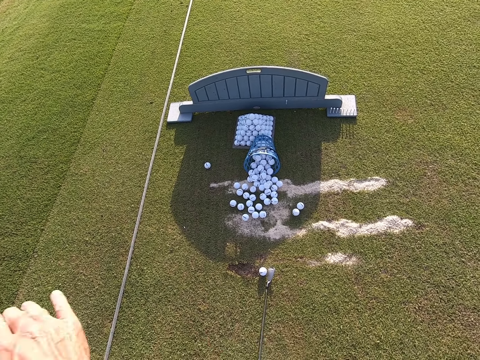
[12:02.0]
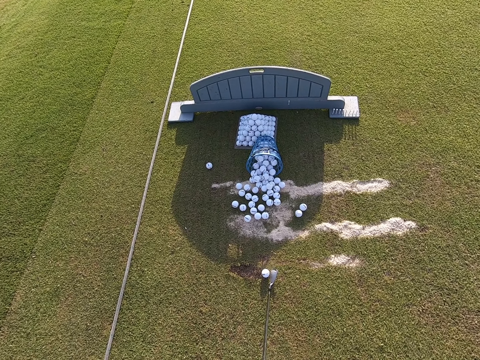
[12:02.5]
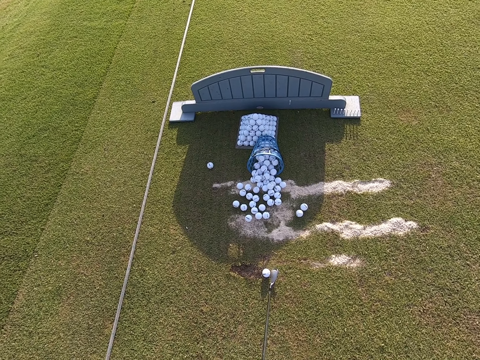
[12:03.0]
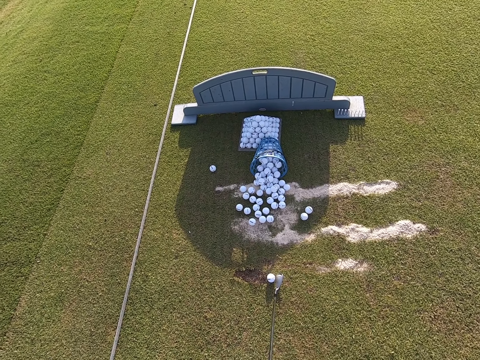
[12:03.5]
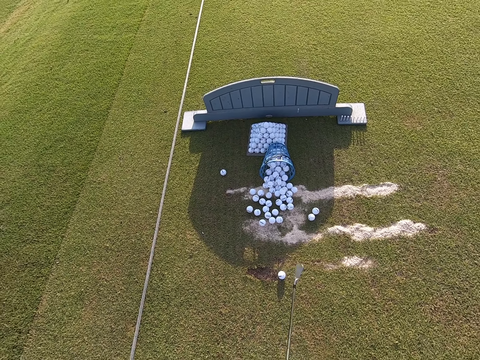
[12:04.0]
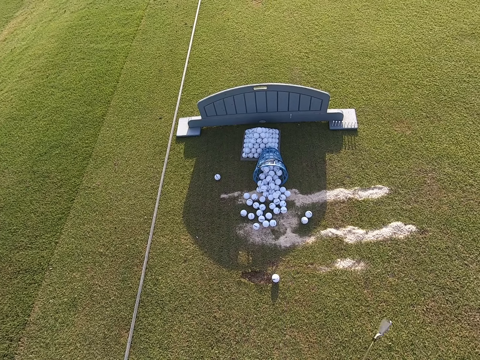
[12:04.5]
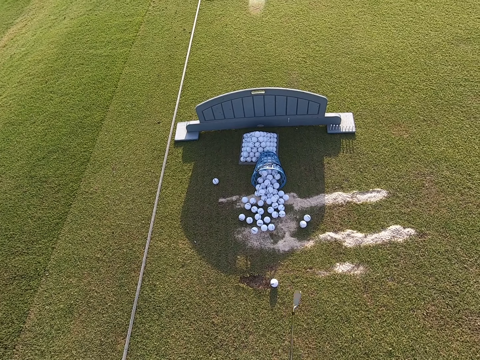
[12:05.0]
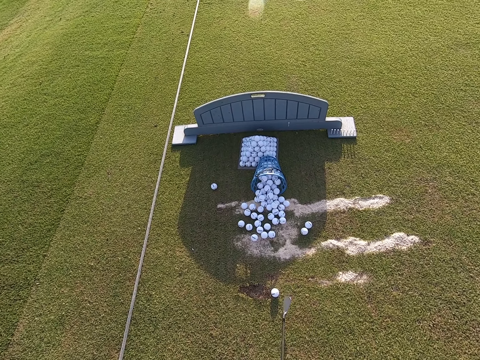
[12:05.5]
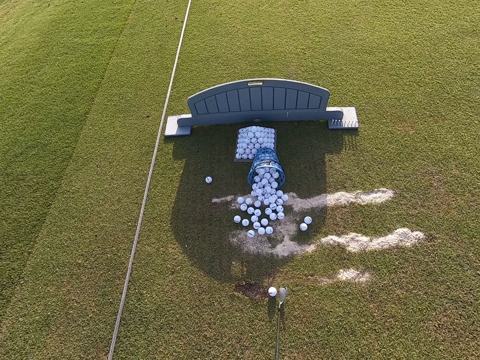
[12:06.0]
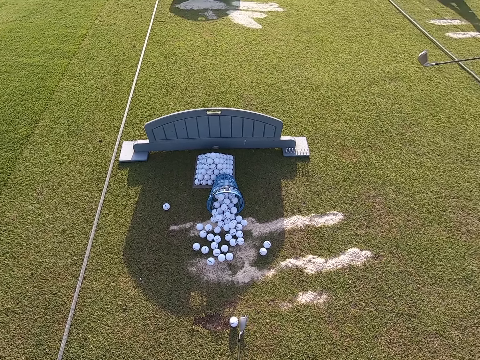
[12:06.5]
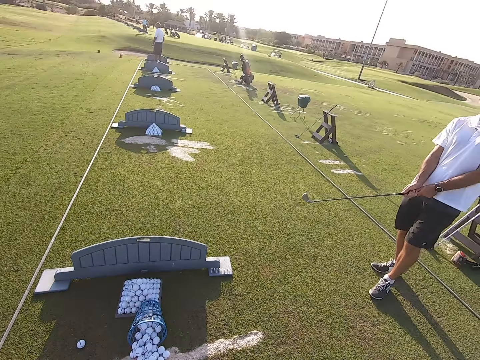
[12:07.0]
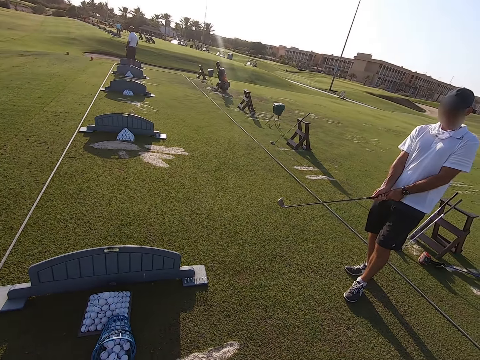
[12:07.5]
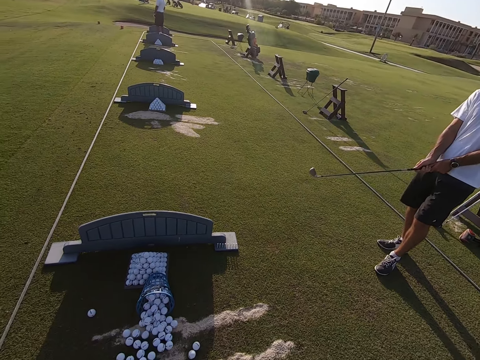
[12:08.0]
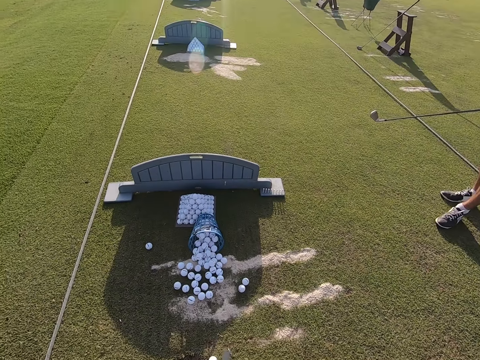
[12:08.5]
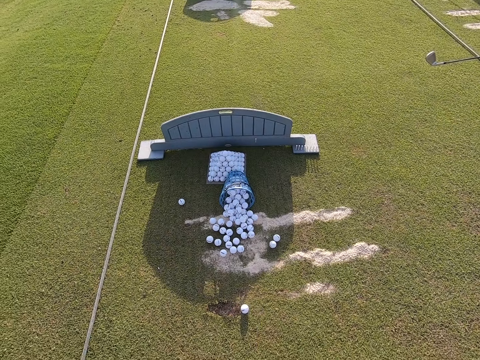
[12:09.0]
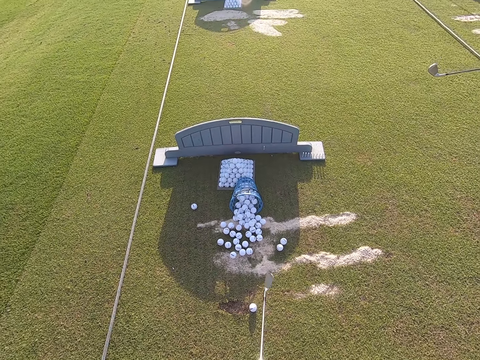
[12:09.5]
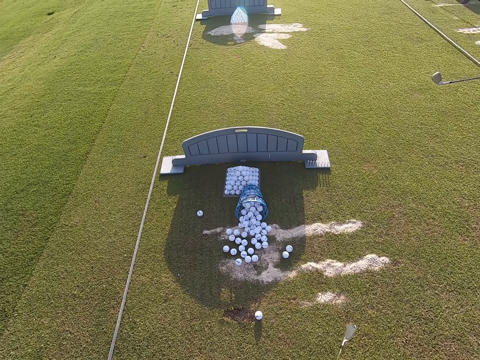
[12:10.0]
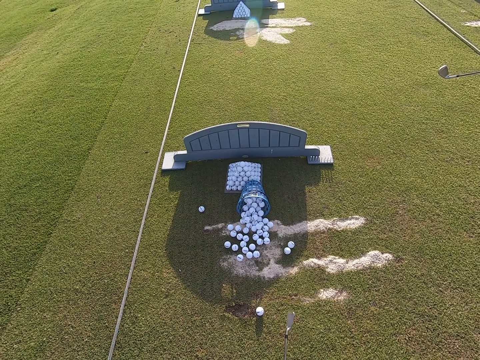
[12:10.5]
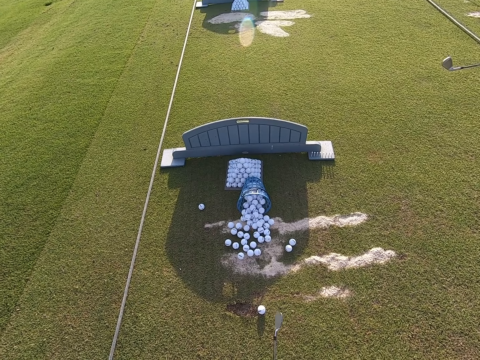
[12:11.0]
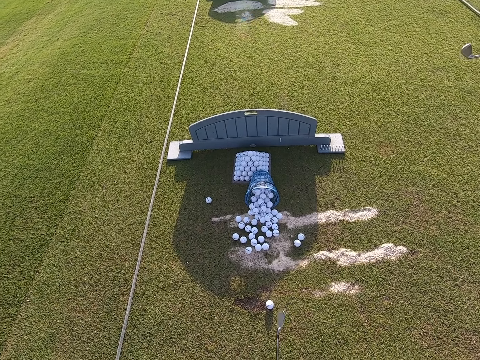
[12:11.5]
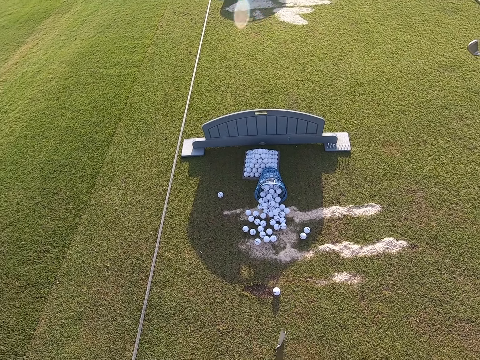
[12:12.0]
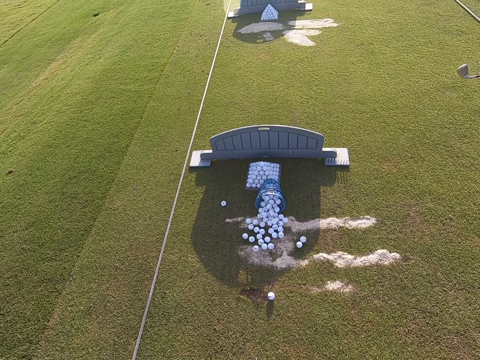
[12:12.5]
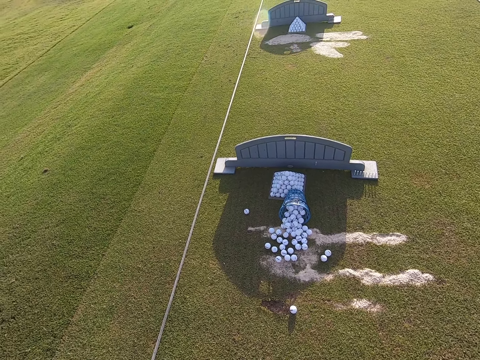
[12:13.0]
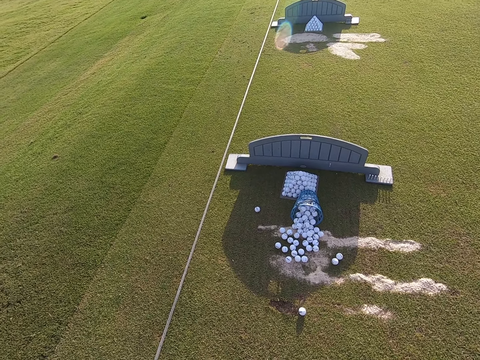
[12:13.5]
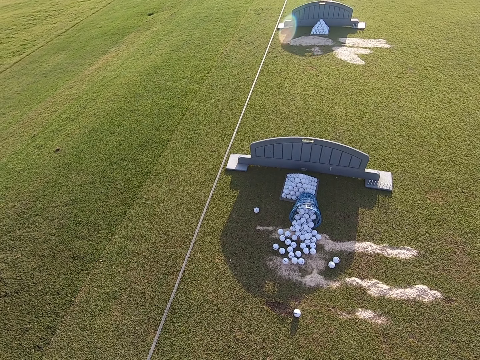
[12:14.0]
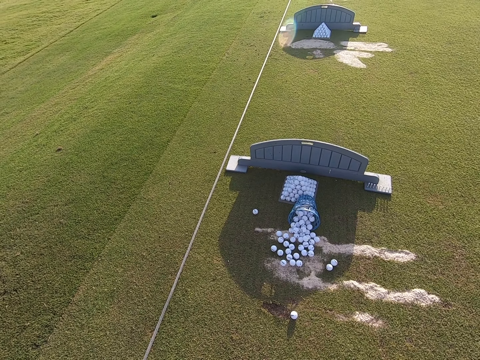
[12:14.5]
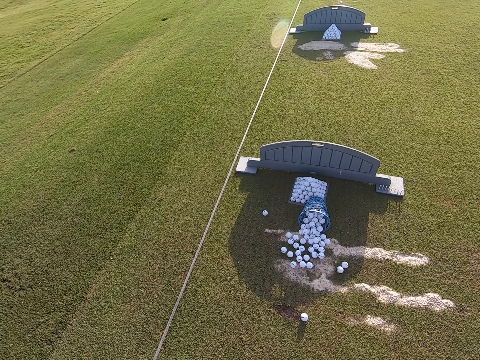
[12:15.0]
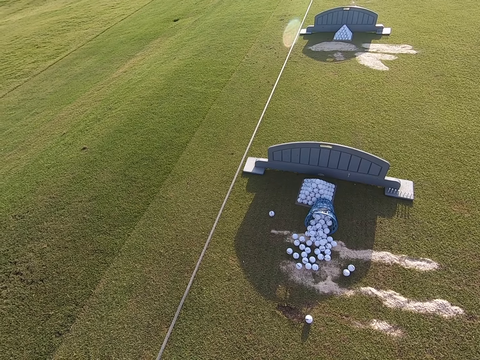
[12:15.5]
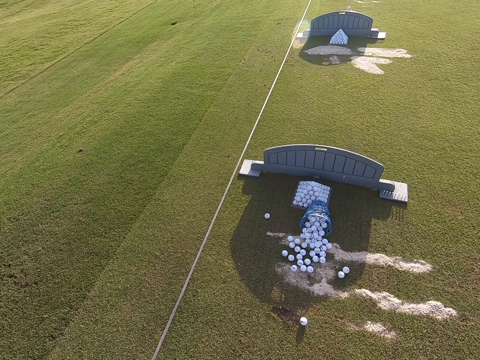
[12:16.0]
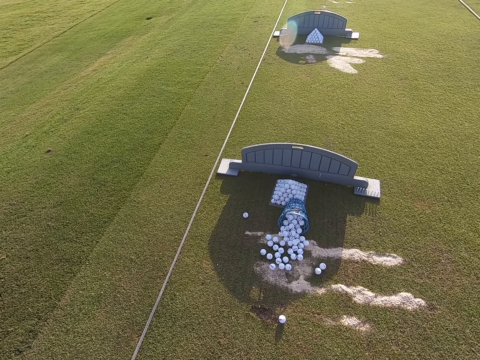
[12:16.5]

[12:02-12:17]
The camera wearer prepares to hit the ball. They look around. A person holds a golf stick on hands.

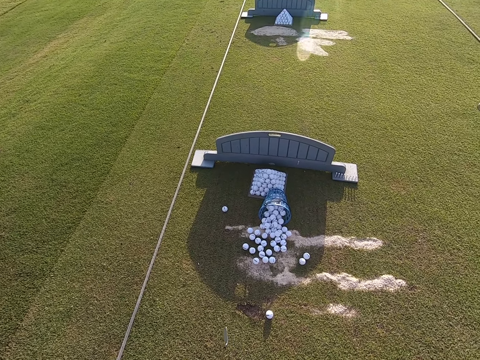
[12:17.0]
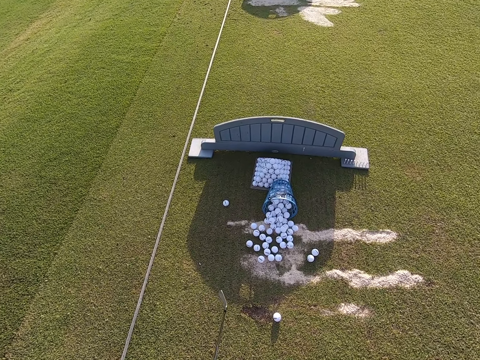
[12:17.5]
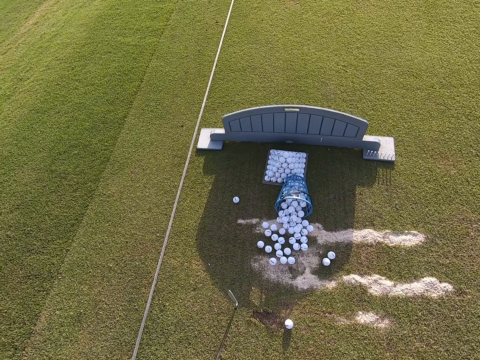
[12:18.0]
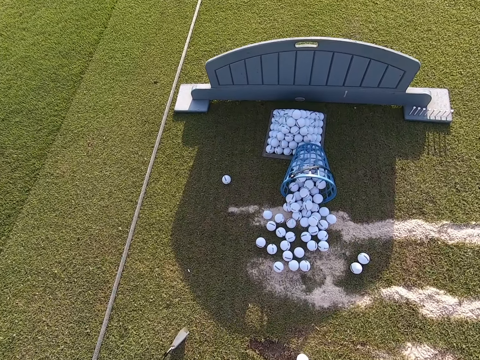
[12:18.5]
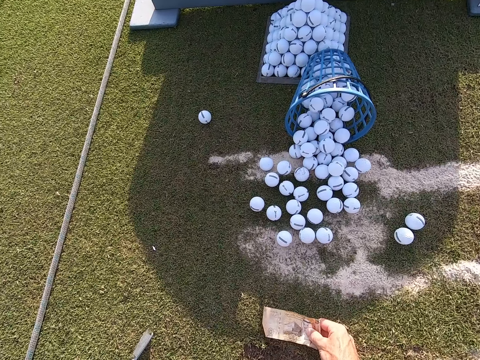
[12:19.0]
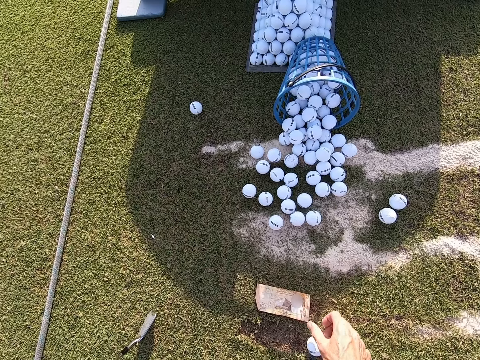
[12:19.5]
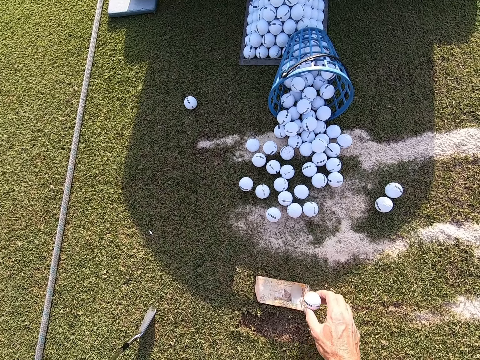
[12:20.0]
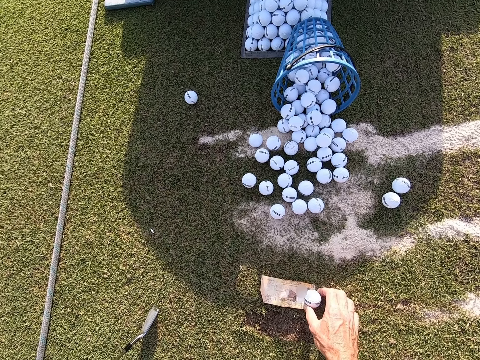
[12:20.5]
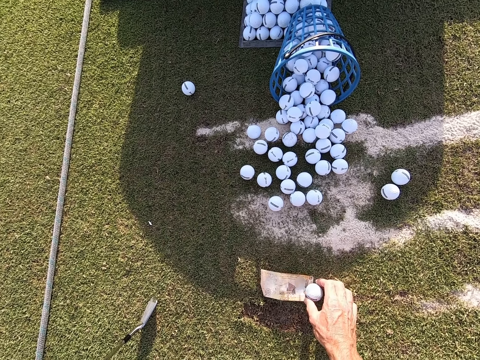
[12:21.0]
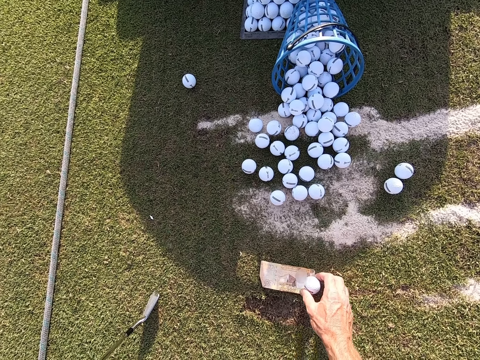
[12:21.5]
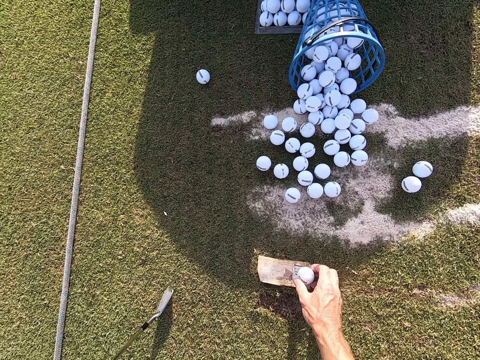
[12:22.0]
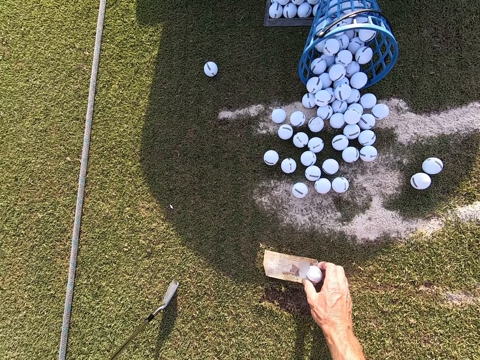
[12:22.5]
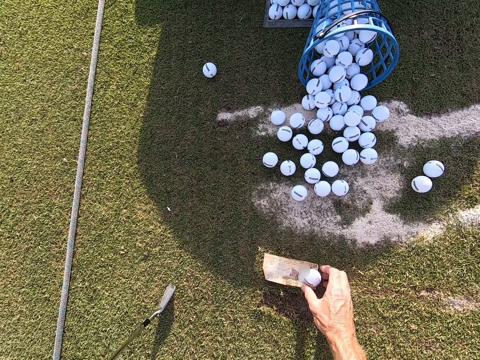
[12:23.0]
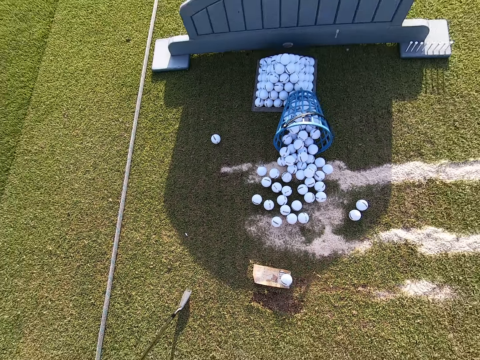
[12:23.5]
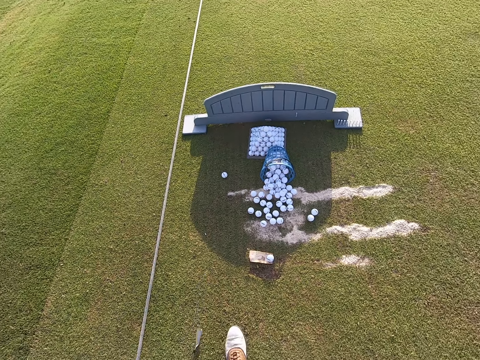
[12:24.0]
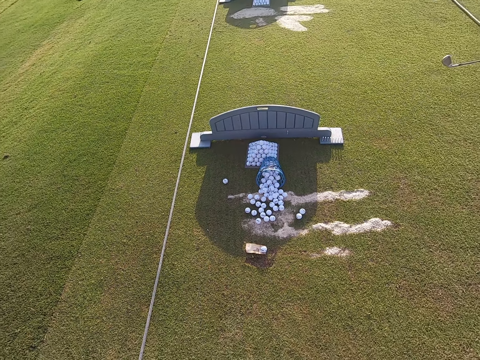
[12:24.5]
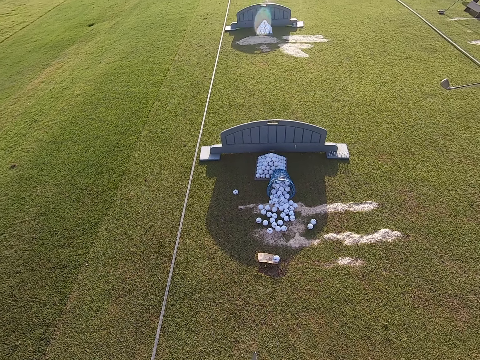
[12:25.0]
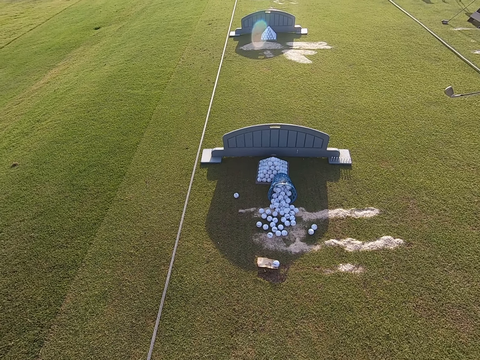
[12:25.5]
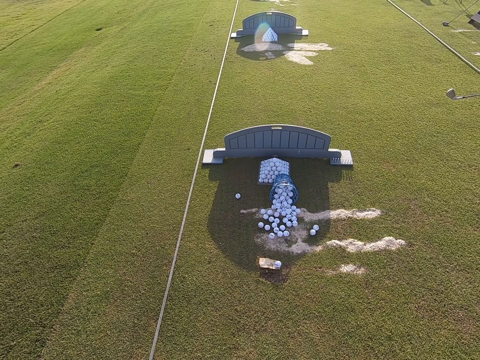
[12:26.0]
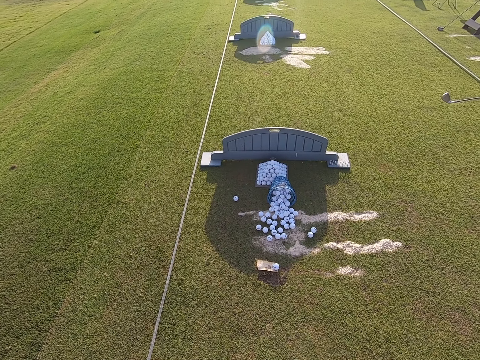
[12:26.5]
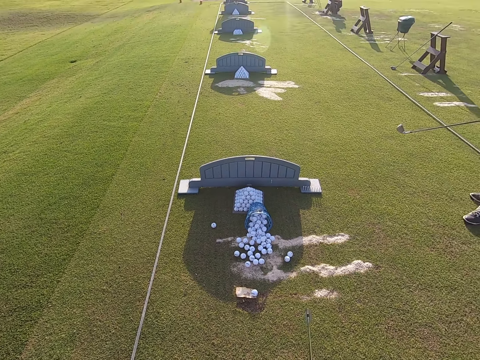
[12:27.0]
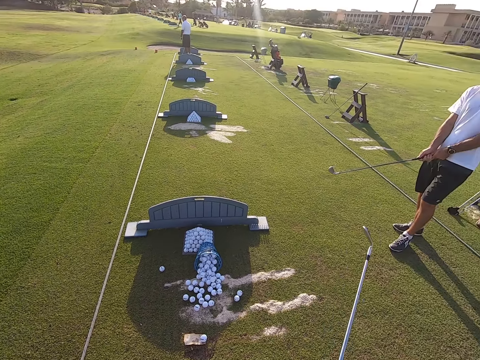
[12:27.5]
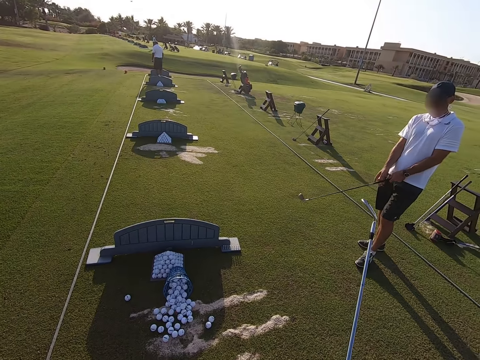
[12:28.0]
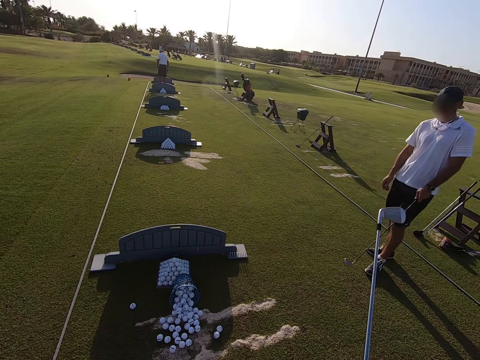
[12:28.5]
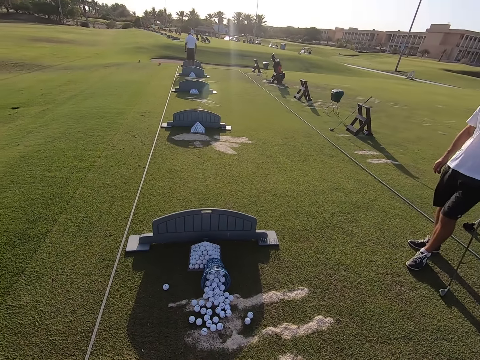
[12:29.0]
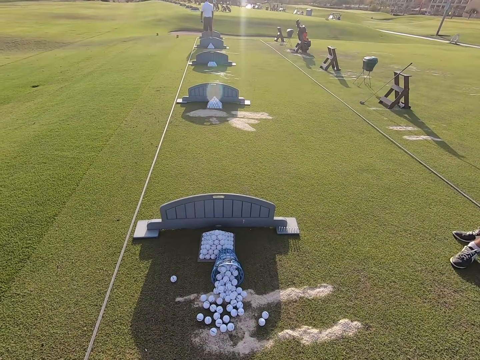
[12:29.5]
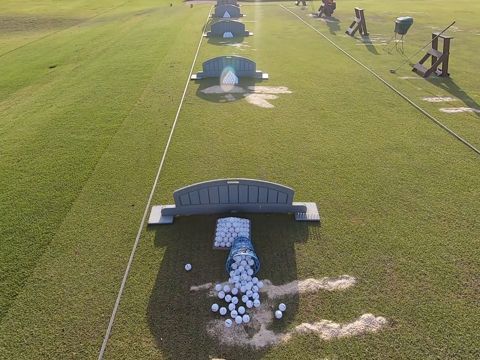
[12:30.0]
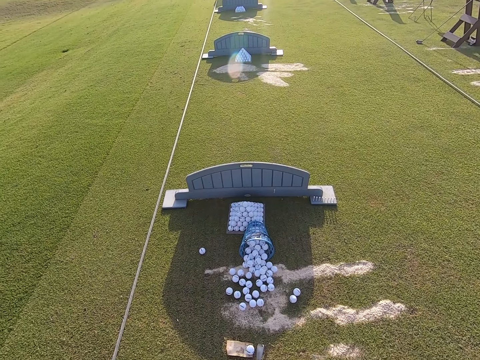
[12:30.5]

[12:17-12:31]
The camera wearer puts a beige color paper on the ground. They put the golf ball on the beige paper on the ground. They move the legs back. They prepare to hit the ball. They hold the golf stick up.
